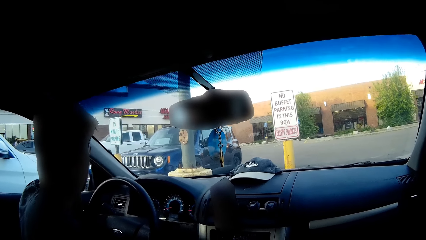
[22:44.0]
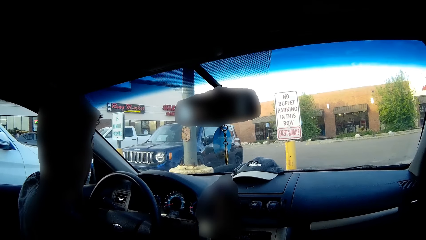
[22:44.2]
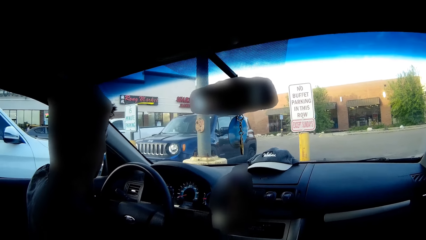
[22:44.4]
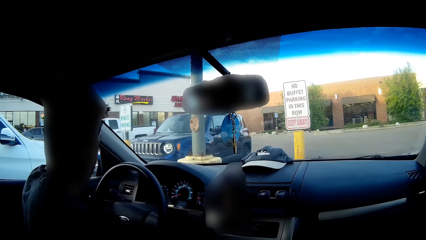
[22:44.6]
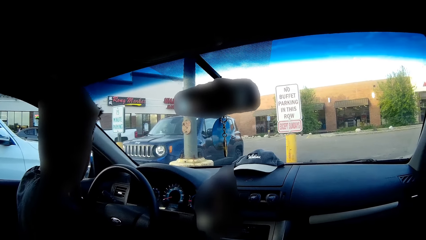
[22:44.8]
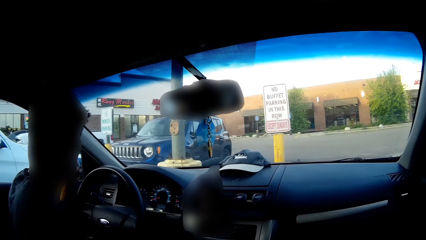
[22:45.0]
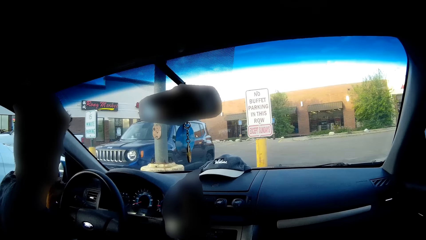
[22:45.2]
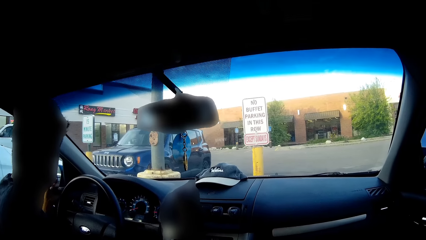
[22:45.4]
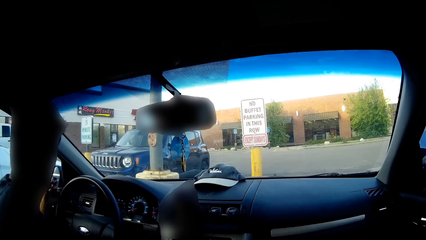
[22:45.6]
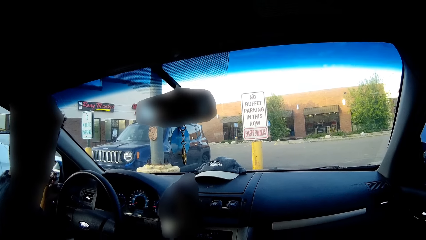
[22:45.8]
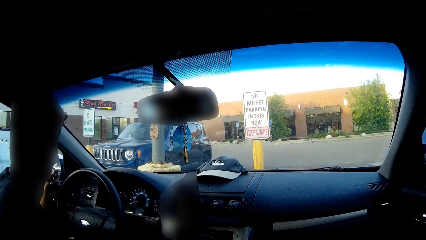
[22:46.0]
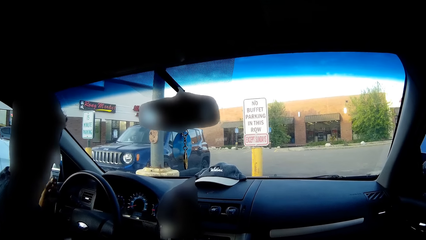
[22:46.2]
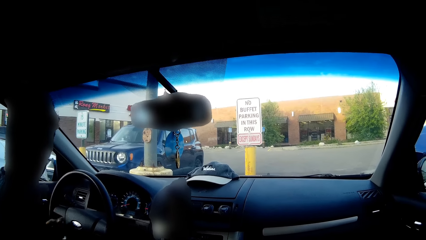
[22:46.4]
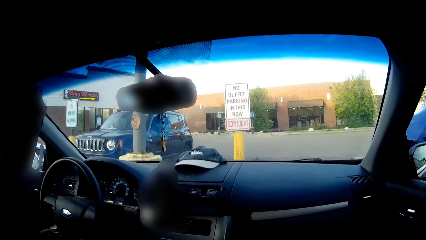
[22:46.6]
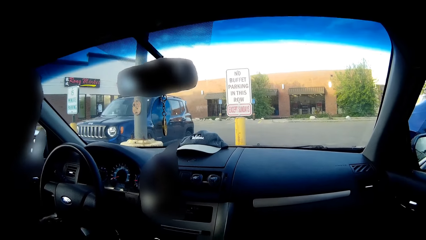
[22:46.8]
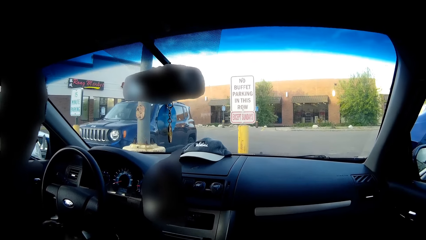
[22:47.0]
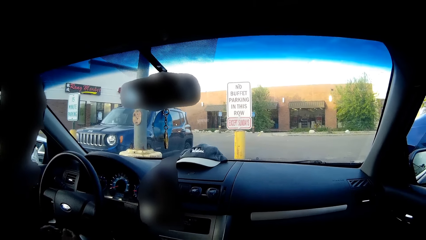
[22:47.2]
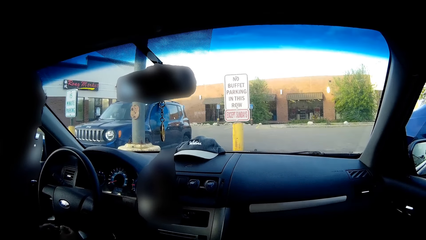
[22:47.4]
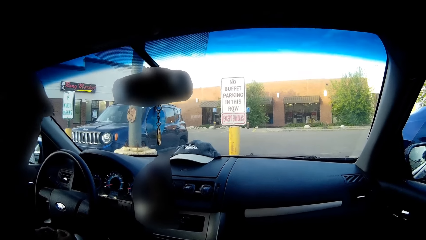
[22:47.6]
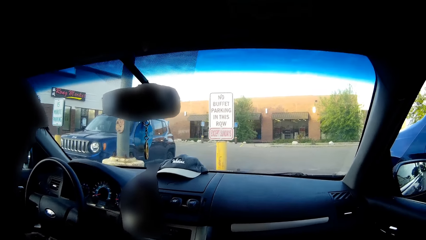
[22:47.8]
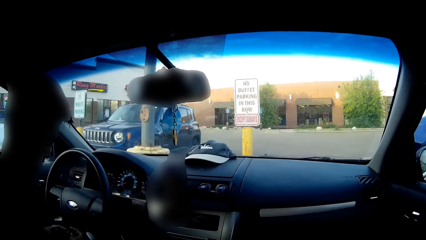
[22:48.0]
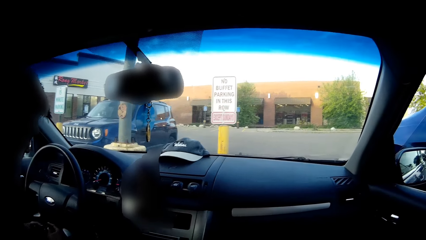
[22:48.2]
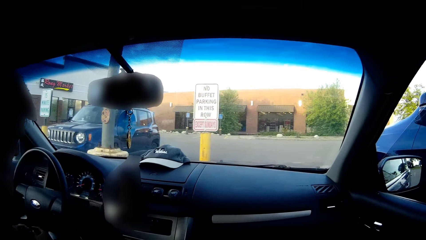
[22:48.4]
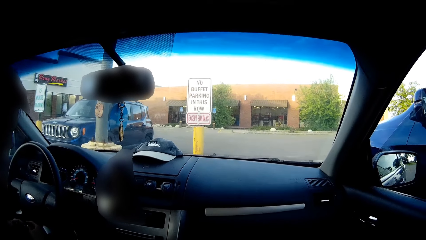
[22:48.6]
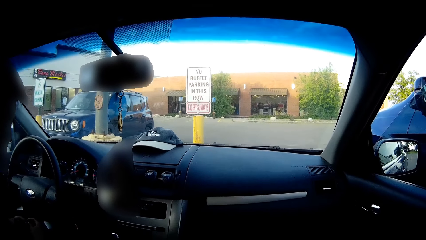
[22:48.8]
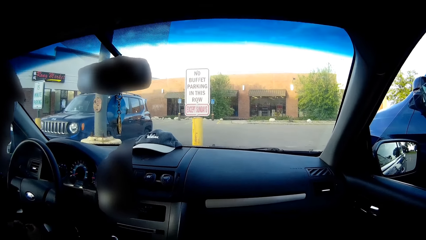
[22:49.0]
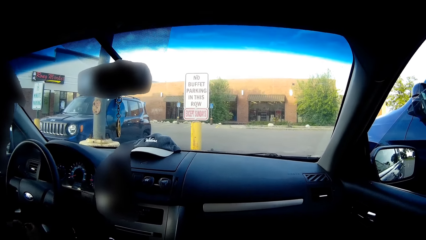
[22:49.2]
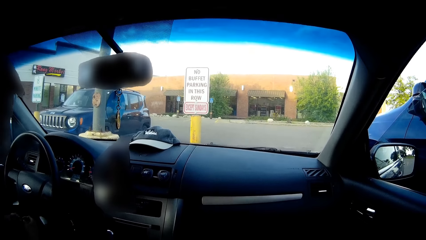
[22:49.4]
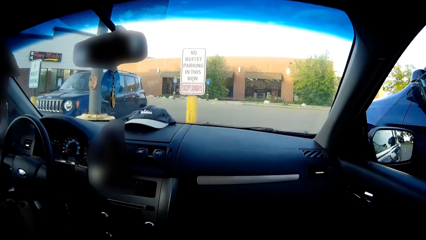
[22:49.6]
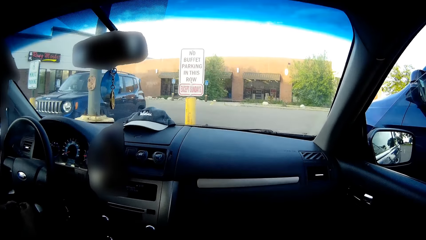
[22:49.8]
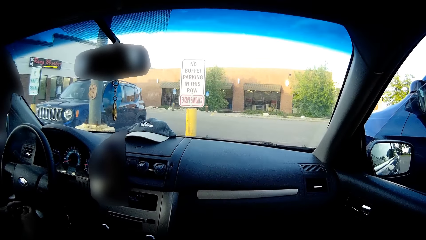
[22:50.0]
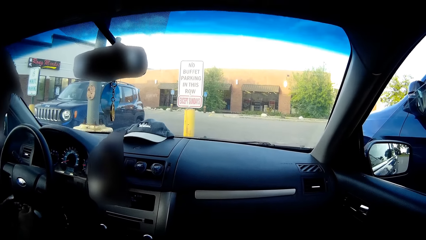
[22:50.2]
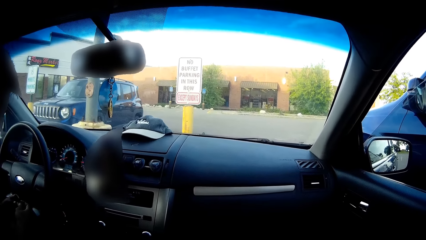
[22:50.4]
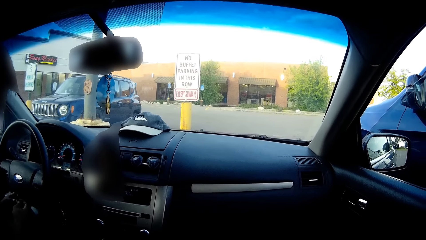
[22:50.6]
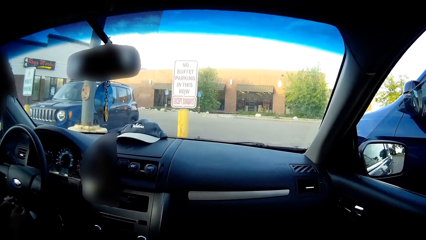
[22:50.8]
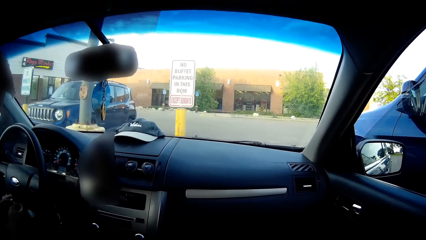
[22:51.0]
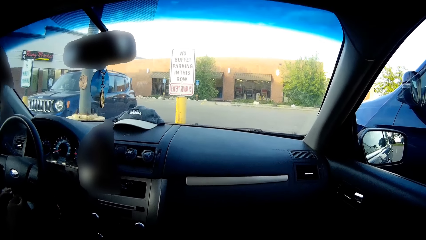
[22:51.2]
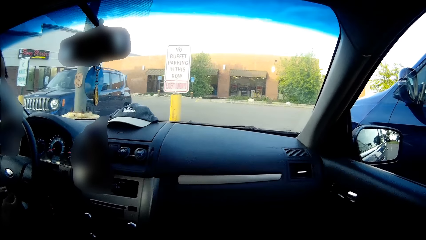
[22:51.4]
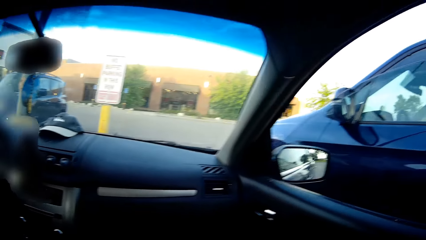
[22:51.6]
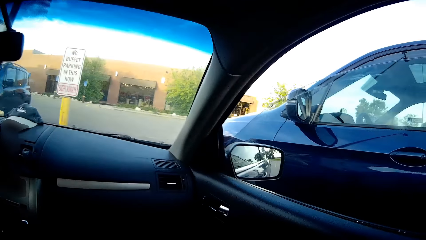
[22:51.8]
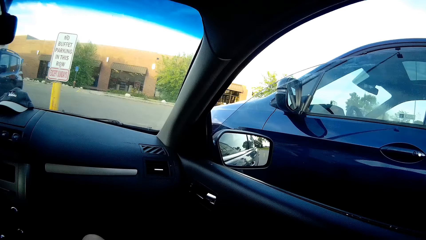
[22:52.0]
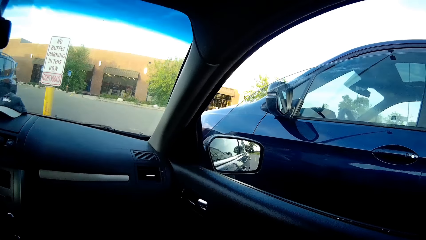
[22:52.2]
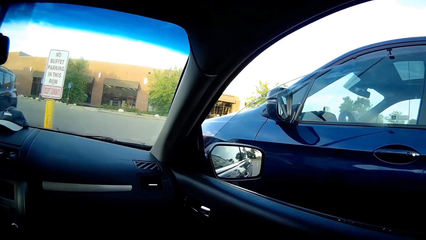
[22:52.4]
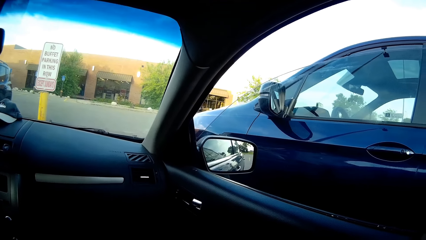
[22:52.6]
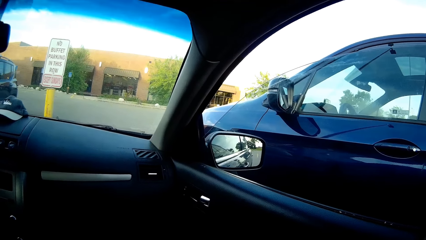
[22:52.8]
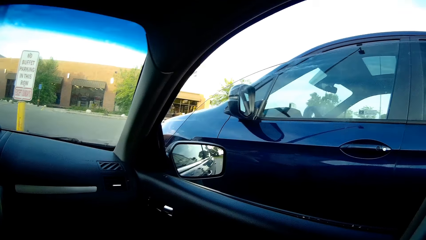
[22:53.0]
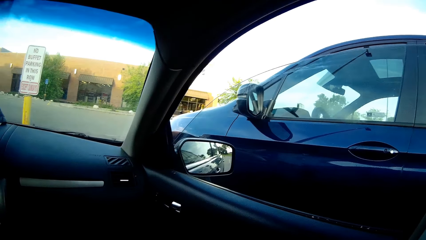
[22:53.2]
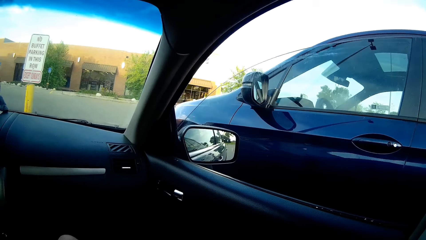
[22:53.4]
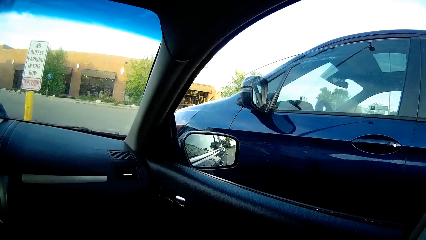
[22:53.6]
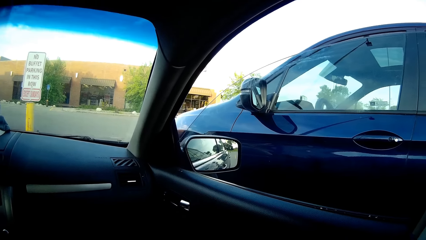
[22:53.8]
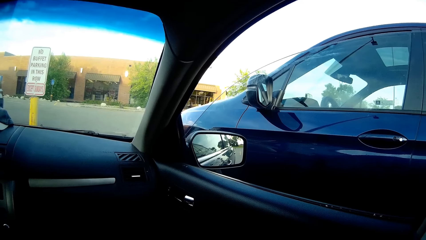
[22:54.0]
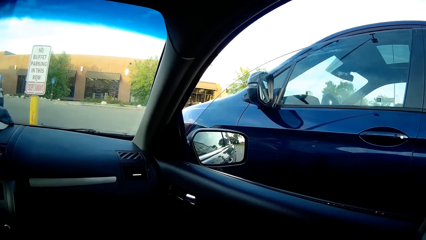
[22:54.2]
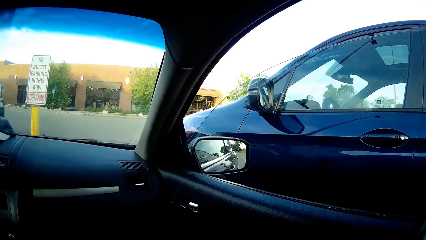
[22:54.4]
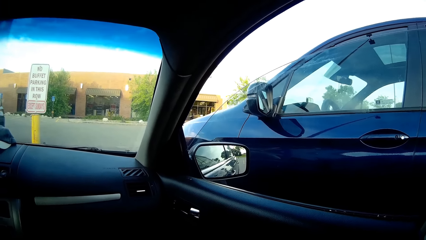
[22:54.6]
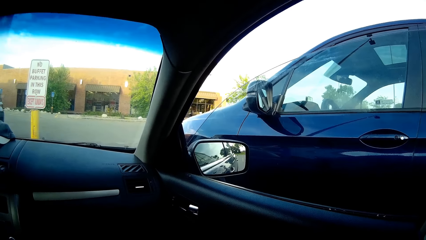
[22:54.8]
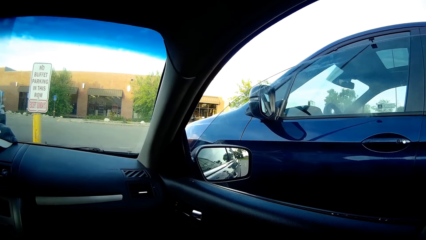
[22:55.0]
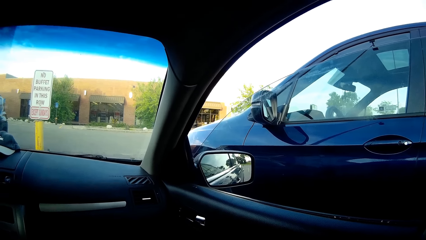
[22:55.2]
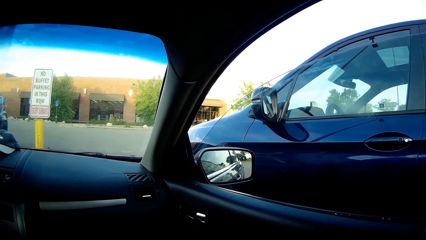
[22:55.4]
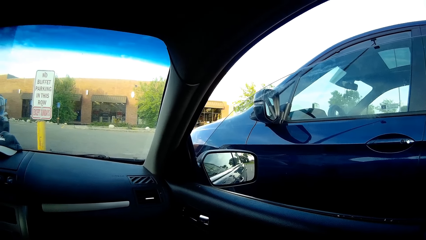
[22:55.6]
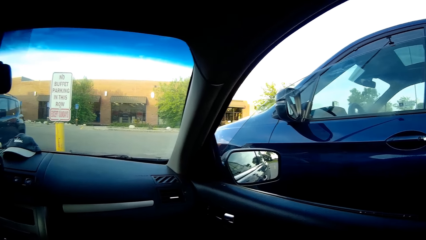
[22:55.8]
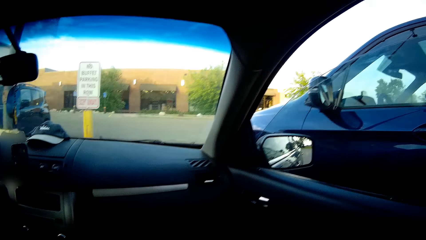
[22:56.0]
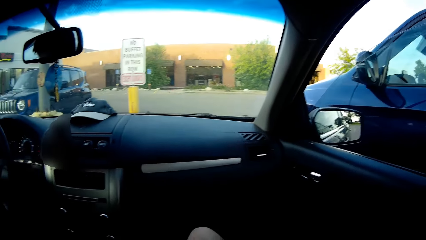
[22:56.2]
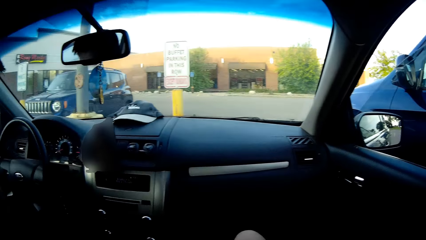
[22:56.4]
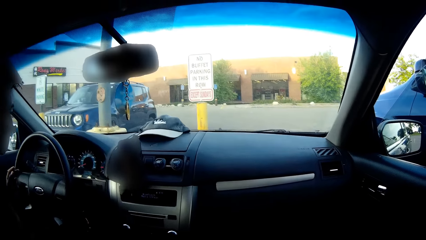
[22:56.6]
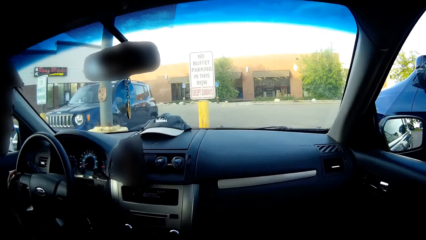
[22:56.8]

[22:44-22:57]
A person smokes. The camera wearer looks around.

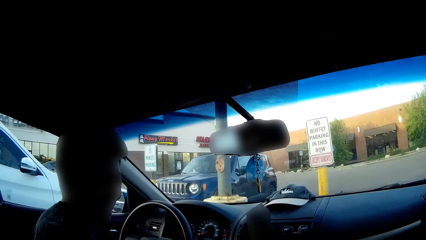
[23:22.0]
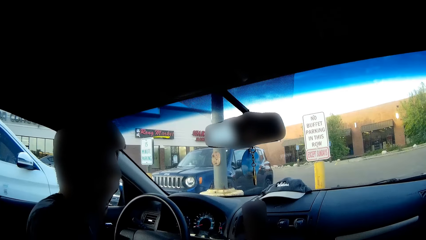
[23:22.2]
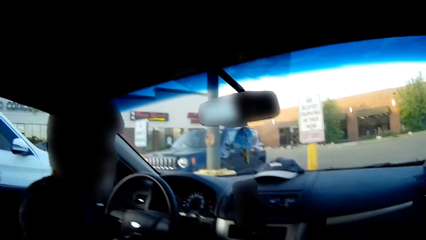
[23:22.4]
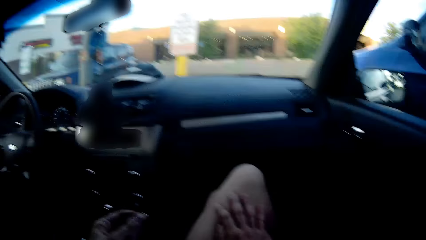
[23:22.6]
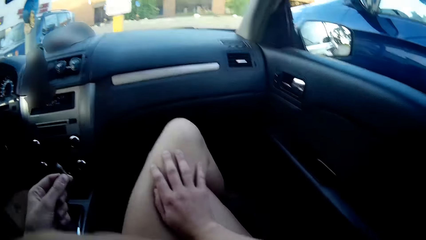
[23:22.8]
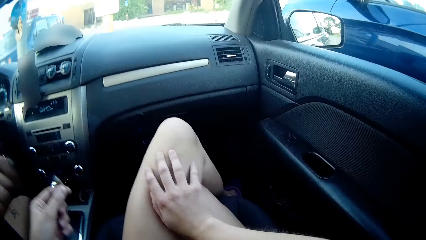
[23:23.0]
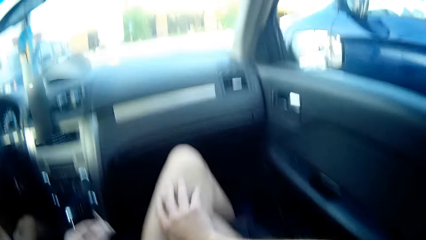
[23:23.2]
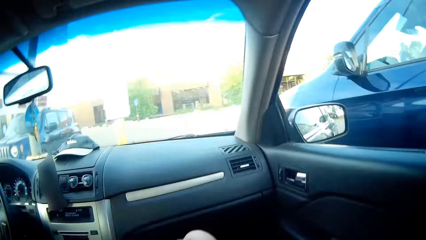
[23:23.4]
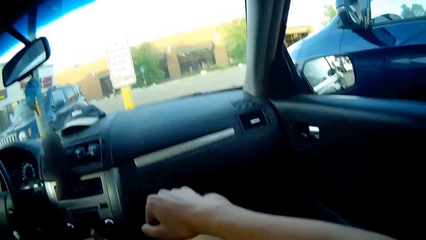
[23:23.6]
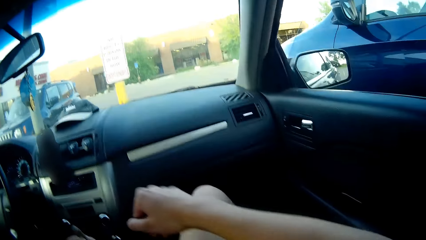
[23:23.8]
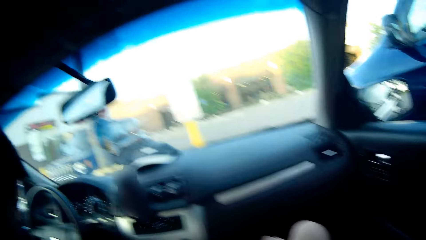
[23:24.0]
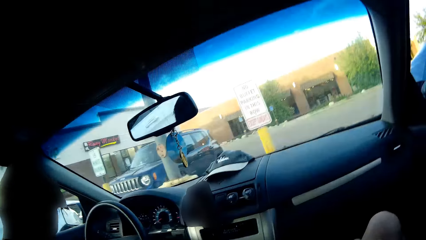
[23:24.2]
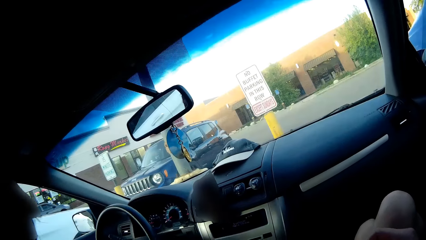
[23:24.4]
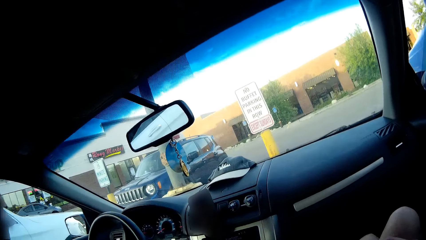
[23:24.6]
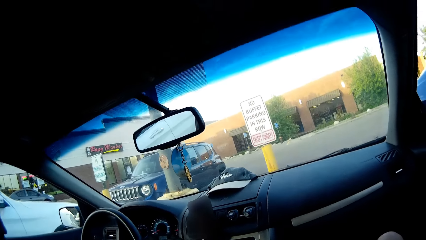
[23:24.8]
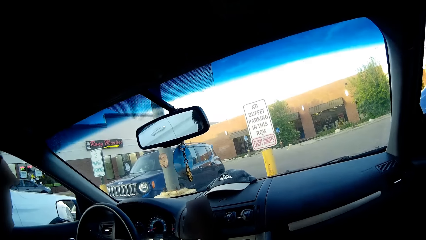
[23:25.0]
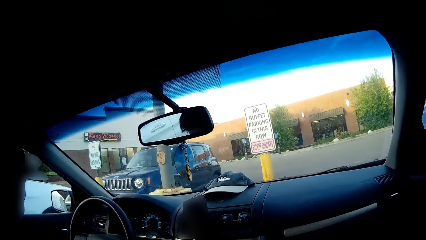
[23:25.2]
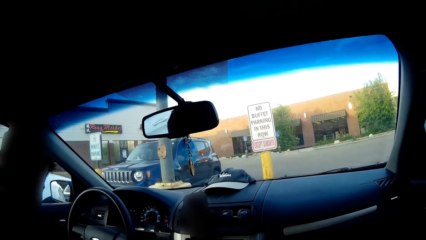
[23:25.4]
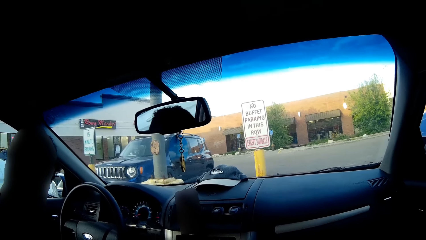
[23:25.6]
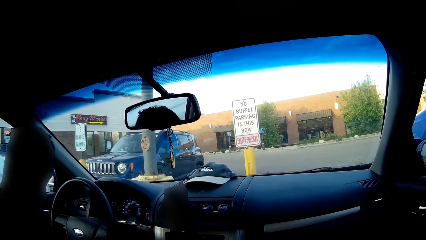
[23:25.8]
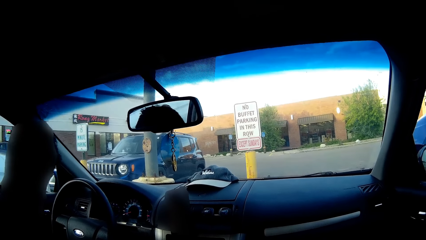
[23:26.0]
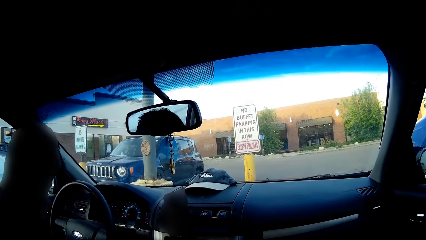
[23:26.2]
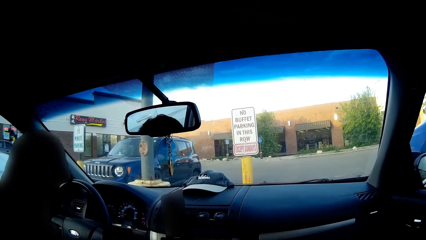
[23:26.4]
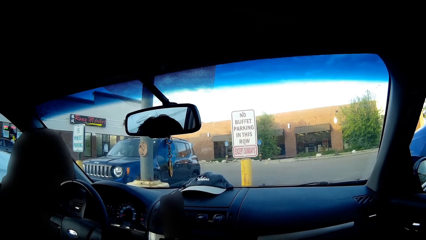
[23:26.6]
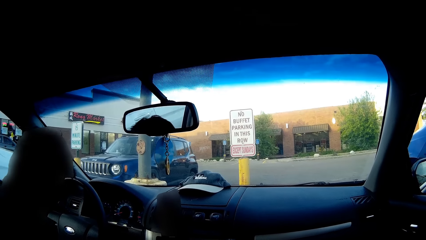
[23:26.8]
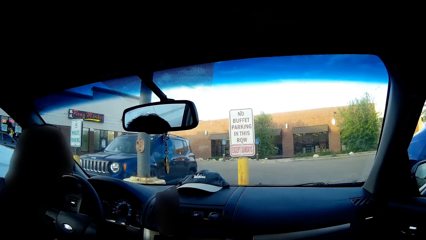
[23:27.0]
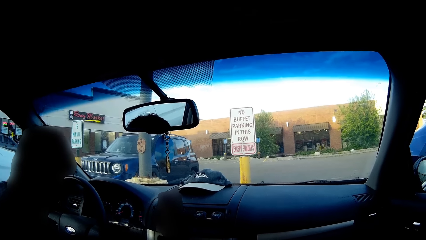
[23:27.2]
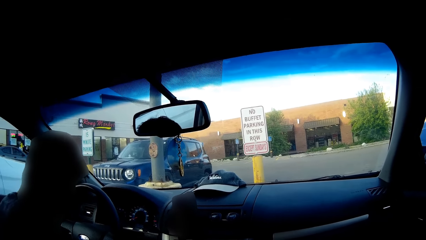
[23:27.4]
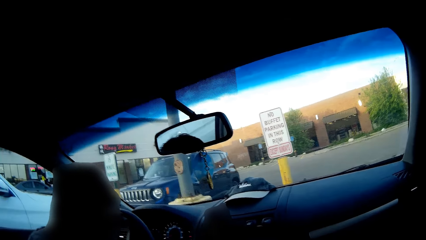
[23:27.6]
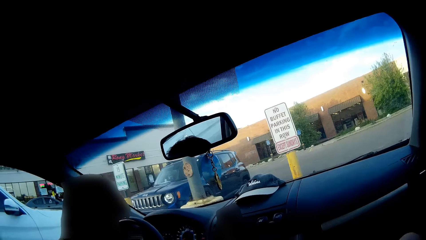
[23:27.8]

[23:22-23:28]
The camera wearer looks around.
